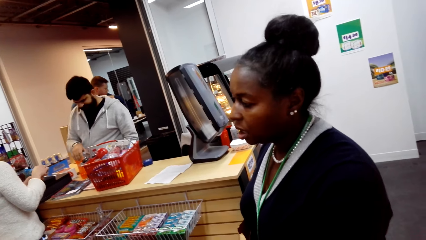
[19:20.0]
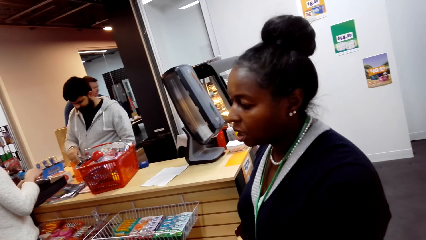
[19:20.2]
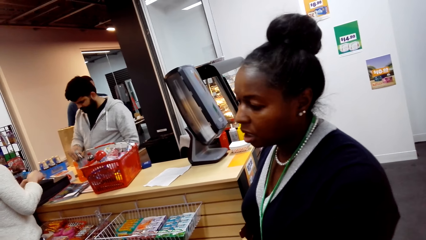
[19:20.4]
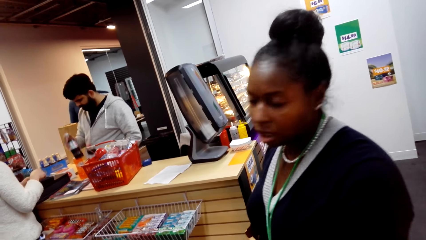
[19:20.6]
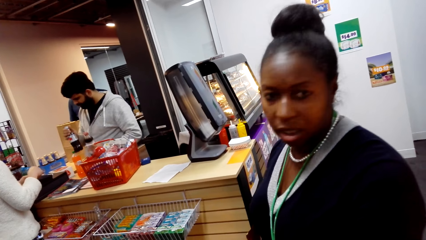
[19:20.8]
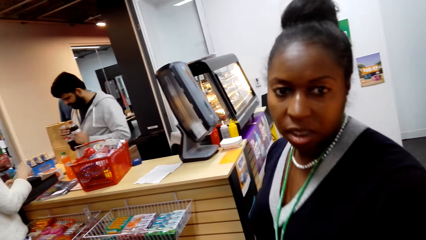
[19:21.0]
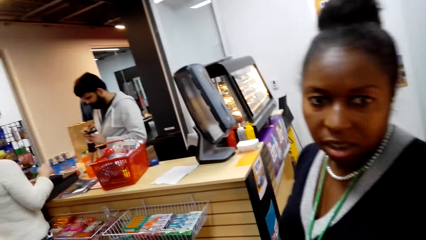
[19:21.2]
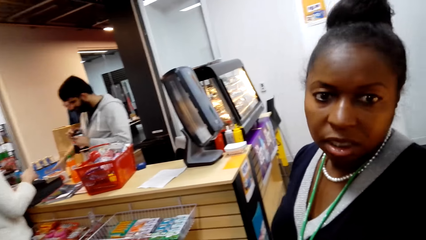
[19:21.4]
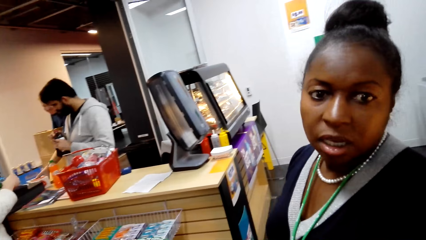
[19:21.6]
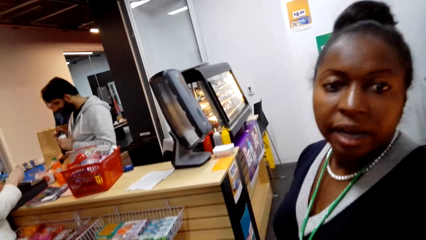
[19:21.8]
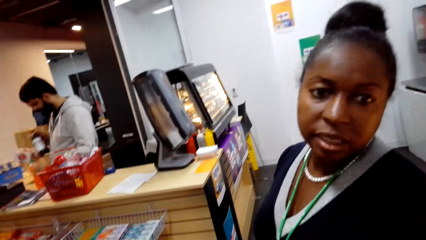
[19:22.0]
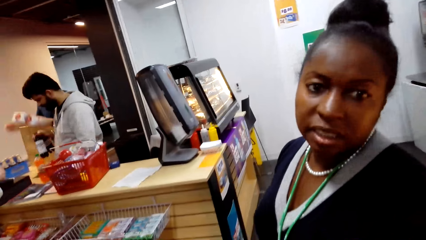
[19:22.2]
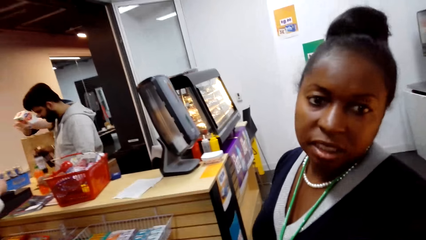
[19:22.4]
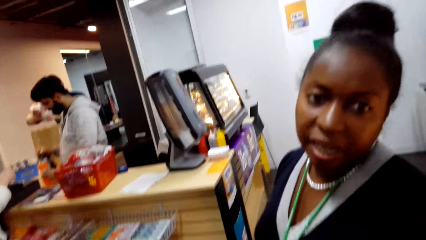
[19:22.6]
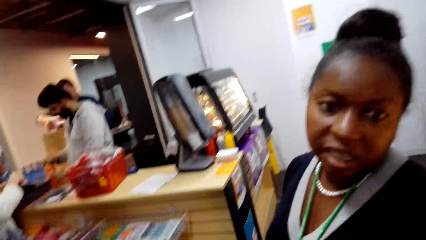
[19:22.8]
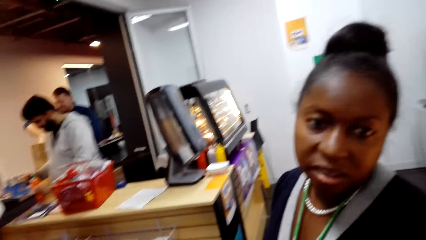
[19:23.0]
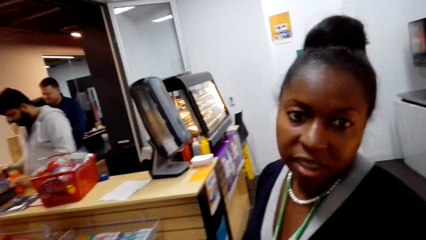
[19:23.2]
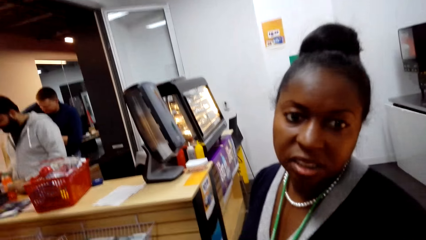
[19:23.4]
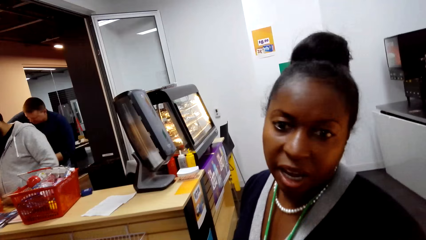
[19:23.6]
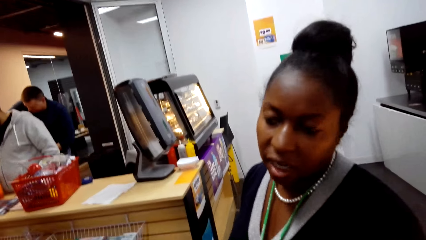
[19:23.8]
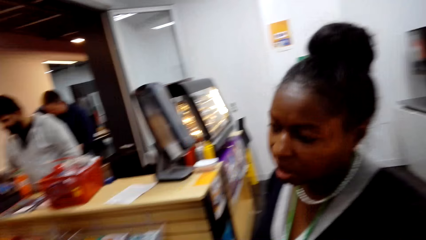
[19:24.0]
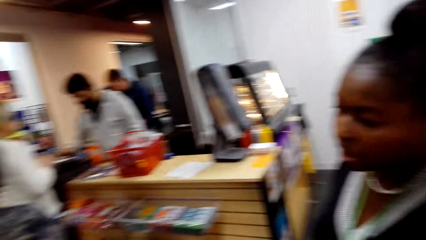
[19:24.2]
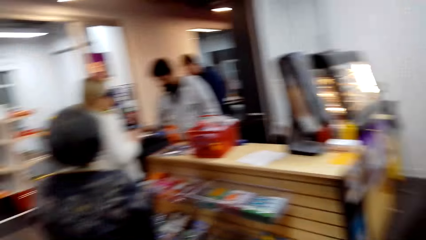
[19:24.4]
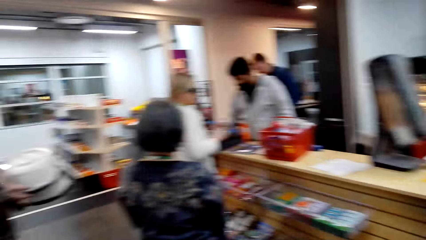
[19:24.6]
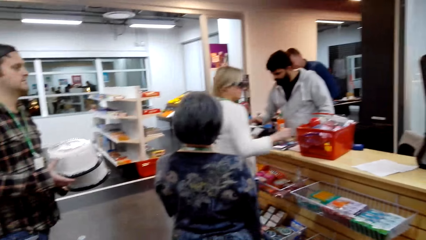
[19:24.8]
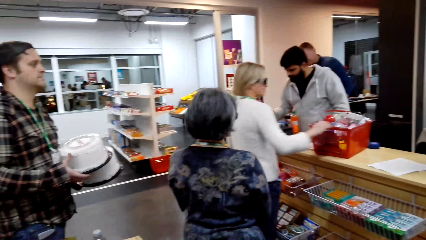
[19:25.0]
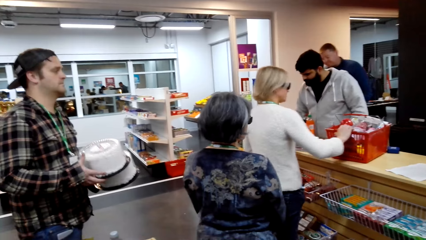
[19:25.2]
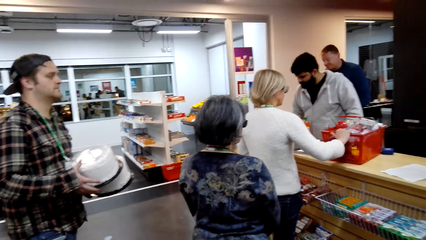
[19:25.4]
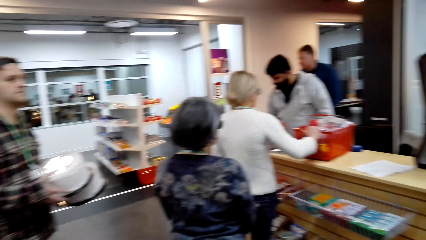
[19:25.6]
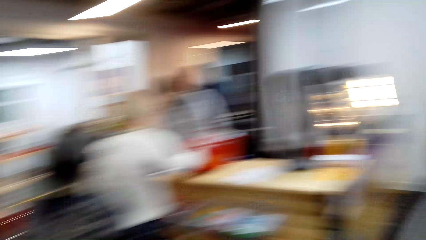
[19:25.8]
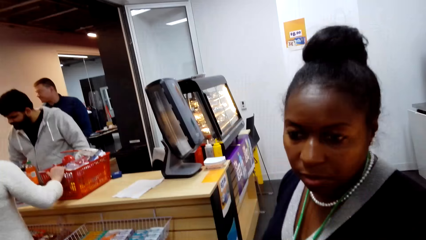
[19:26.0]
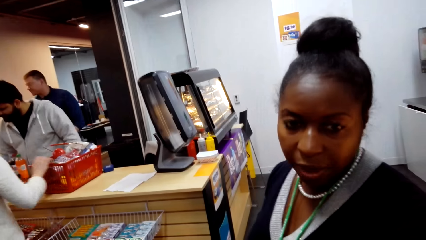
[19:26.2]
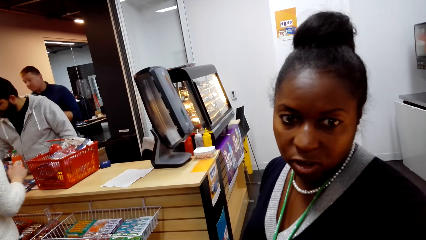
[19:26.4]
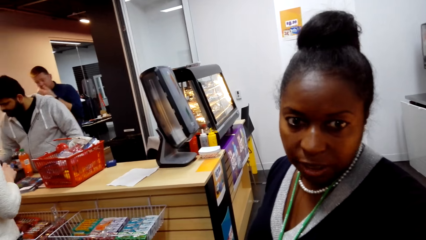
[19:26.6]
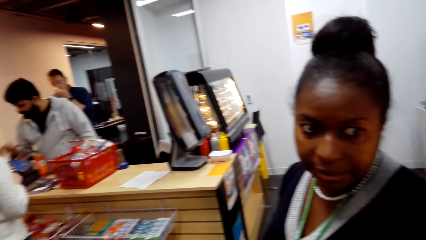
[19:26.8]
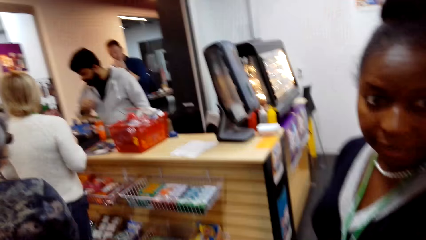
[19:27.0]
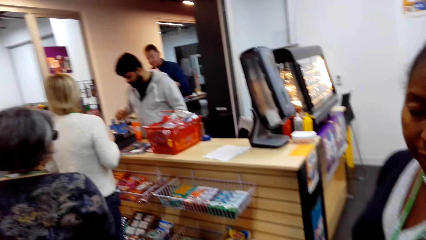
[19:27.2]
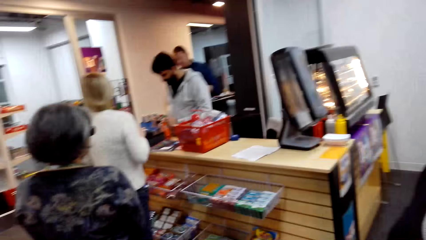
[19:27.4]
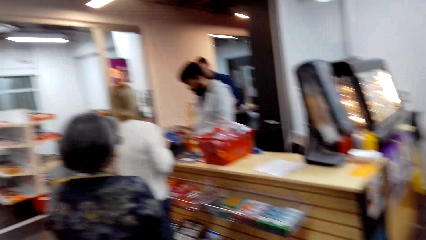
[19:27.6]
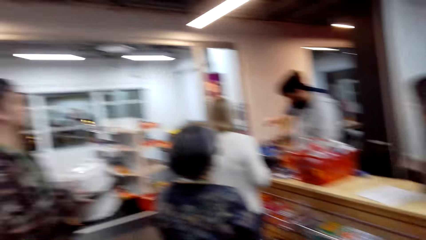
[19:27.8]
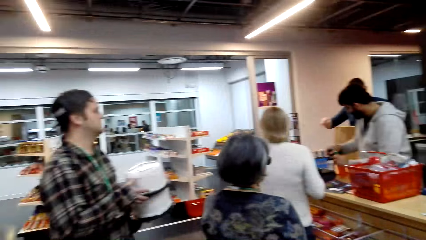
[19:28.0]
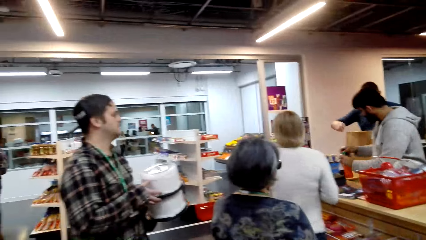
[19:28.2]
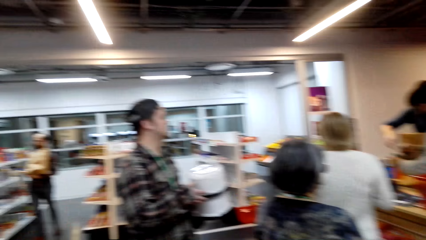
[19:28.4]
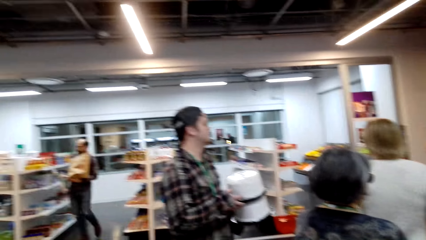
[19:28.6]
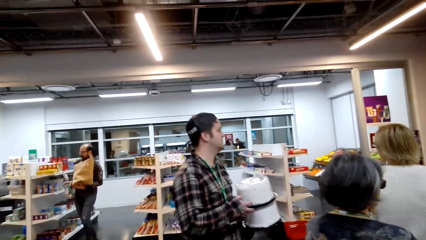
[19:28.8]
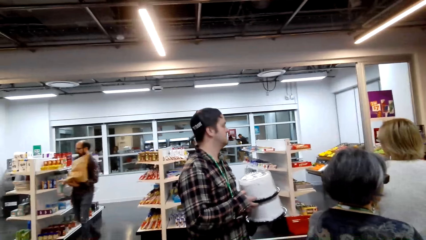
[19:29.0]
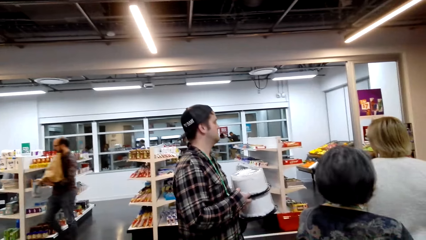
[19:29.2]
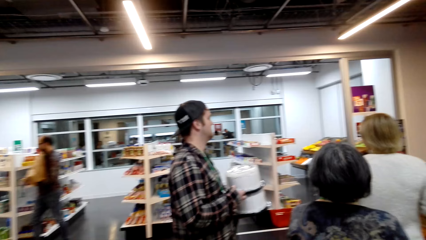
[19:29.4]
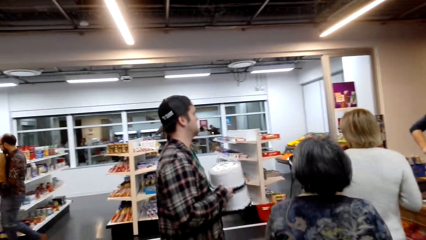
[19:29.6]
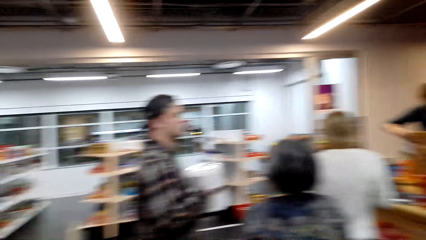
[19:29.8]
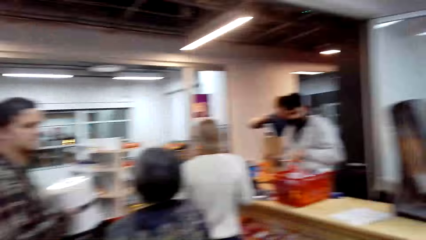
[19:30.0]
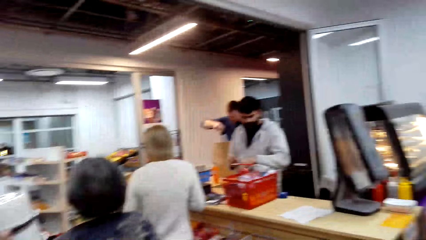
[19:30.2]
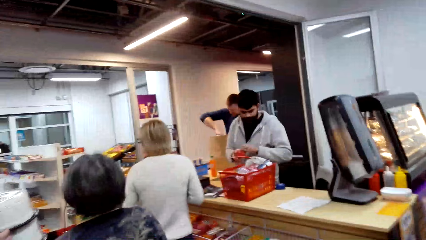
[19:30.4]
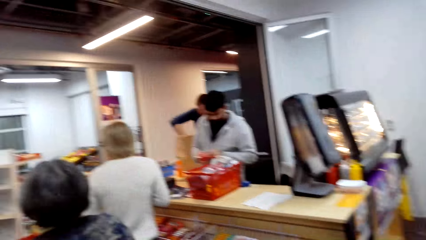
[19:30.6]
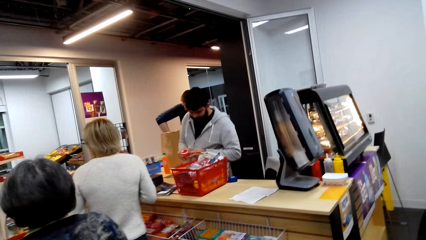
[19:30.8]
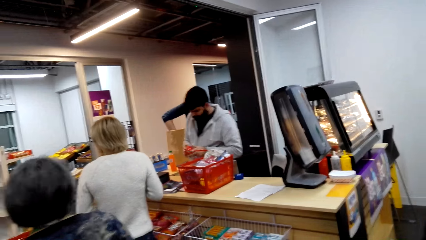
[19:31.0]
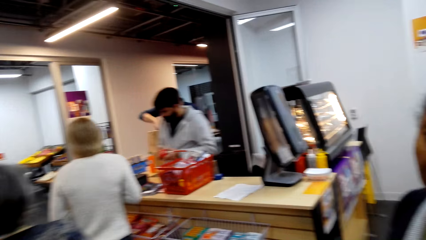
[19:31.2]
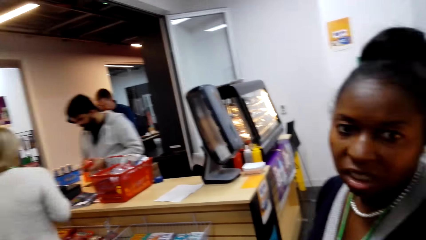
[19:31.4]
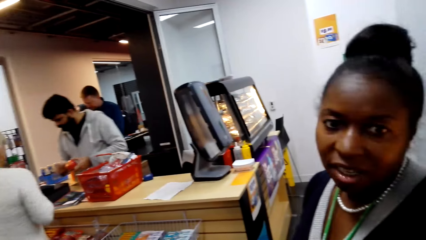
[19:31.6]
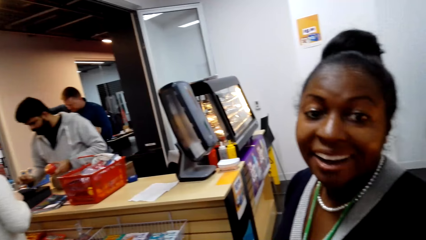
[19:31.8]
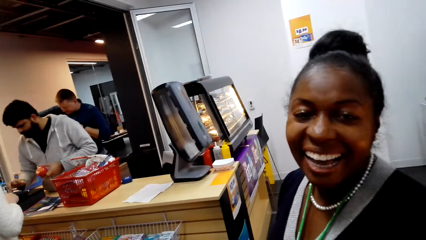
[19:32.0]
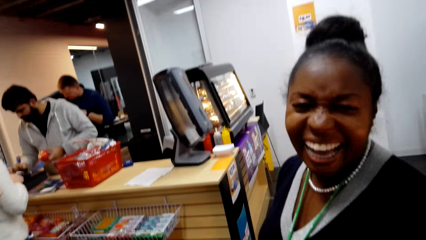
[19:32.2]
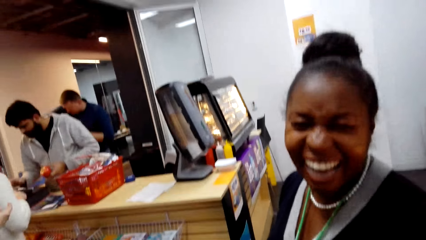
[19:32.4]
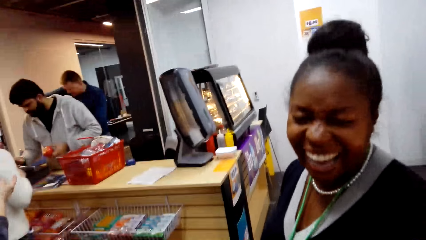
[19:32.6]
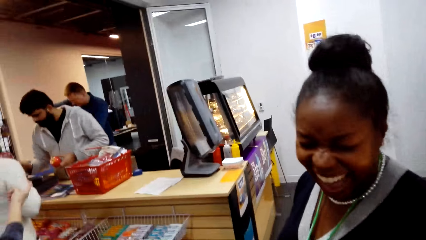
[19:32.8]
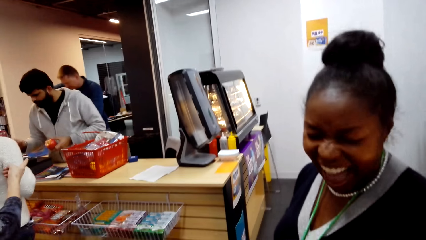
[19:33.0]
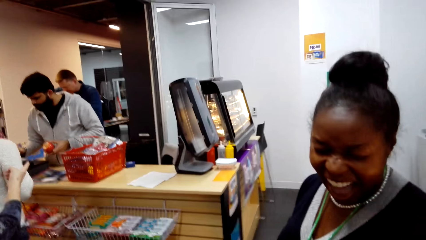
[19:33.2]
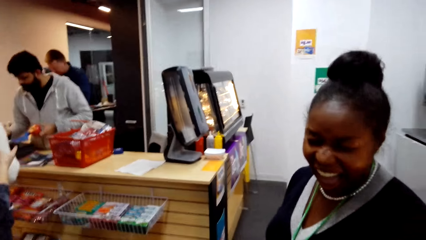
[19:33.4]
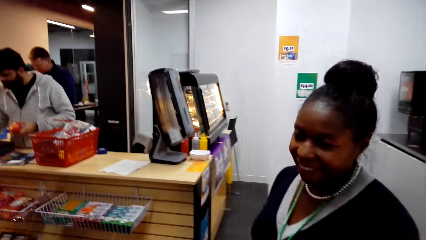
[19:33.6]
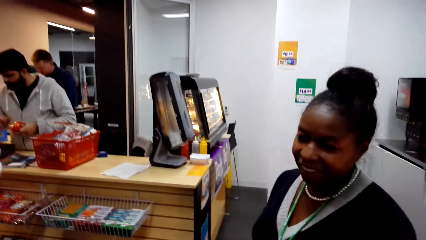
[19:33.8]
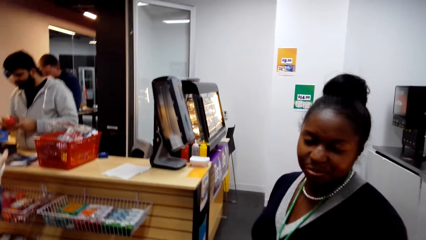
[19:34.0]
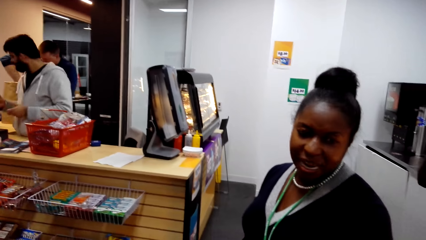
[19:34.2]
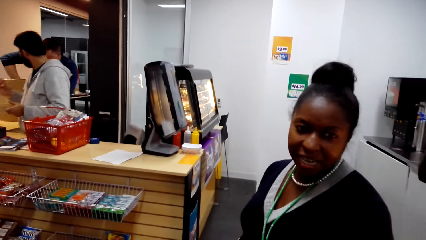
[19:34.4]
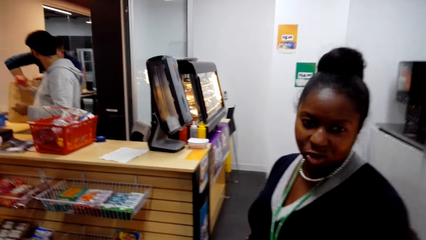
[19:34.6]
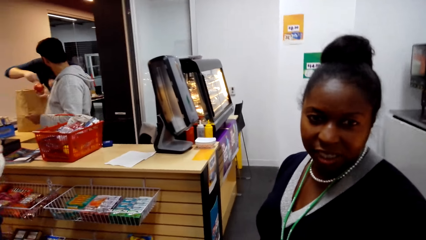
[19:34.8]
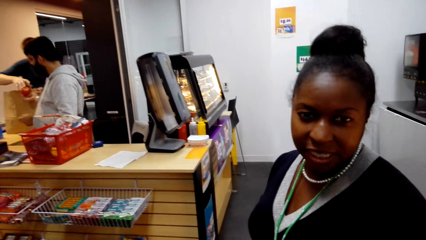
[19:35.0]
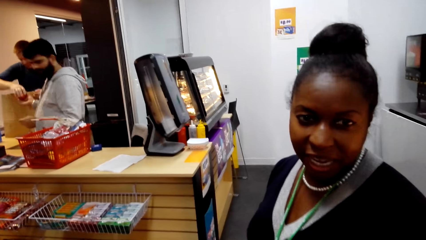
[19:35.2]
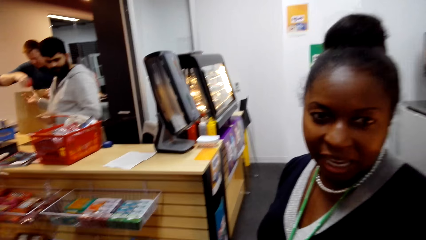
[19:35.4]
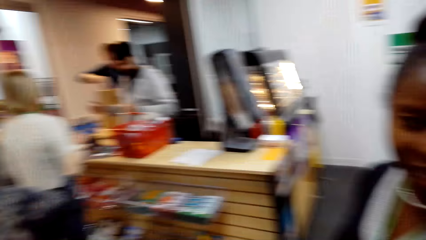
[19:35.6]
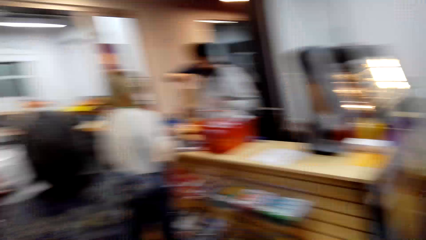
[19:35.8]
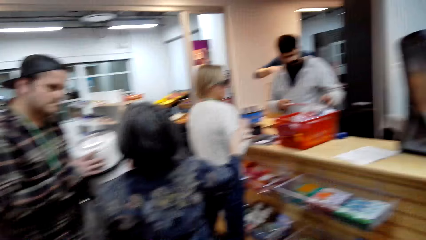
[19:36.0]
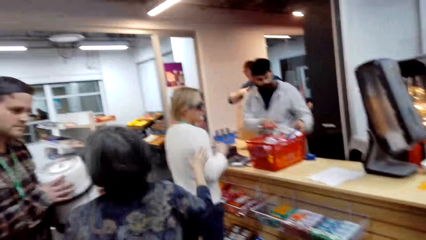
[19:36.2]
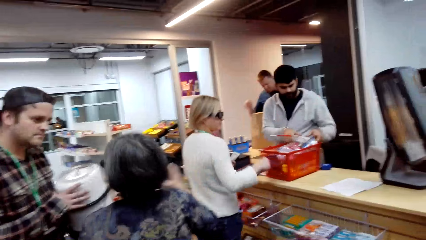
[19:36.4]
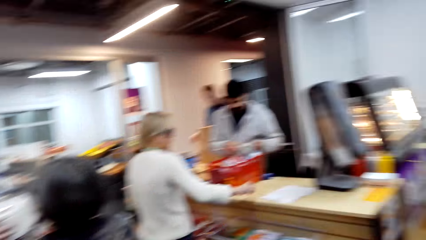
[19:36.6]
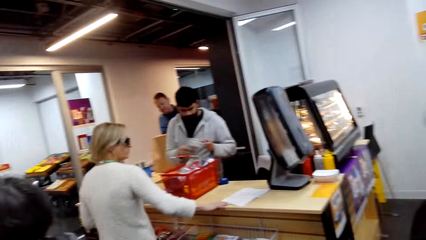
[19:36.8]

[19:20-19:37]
A man sneezes. The camera wearer looks around. A lady turns her head. Another man picks up a bottle. The lady talks to the camera wearer. The first man puts something in the bag. The second man operates the point of sale system. Another lady holds on the shopping basket. The first lady talks to the camera wearer. The camera wearer looks around. The second man hands over bottles. The other lady turns left. Another man walks around. The first man puts something in the bag. The second man picks up something. The other lady turns forward. The second man operates the point of sale system. The first lady laughs. Another lady points at something. The first lady talks to the camera wearer. The second man hands something to the first man. The first man receives something from the second man and puts something in the bag.
